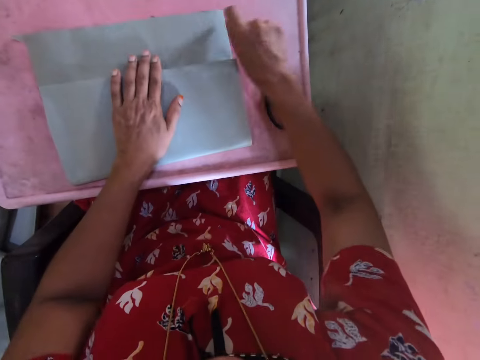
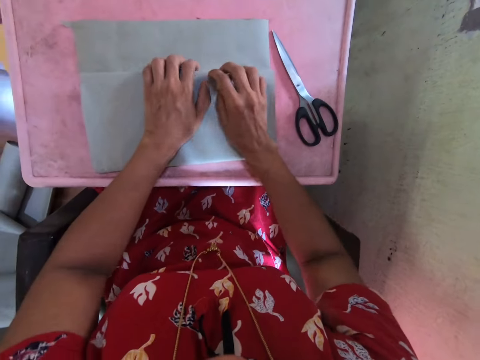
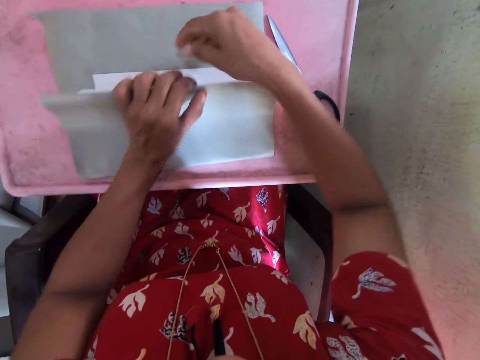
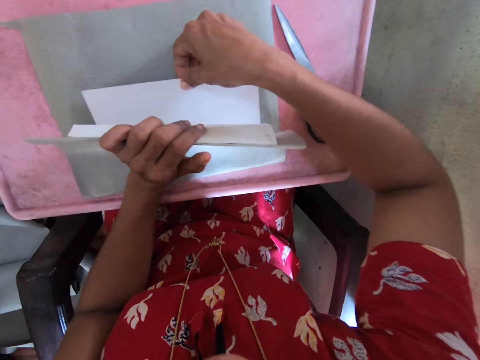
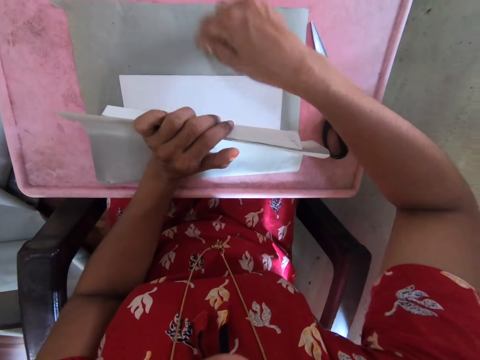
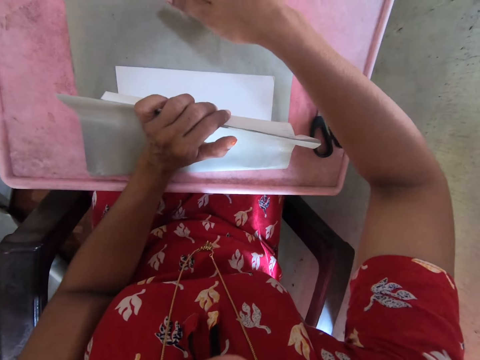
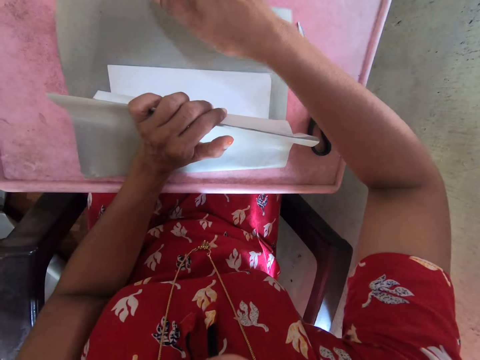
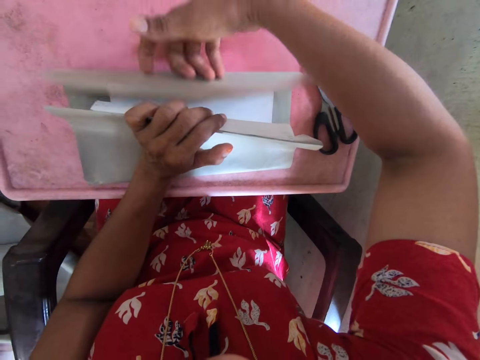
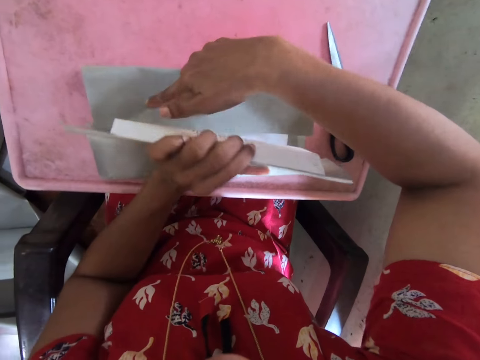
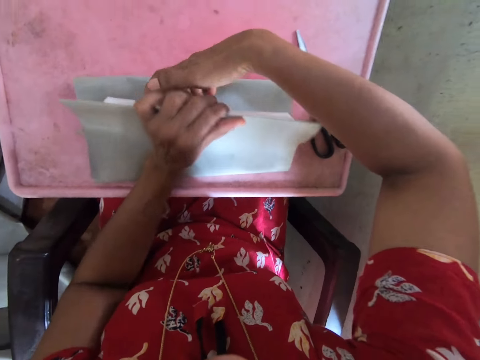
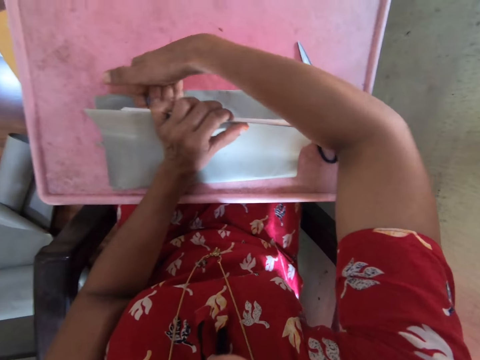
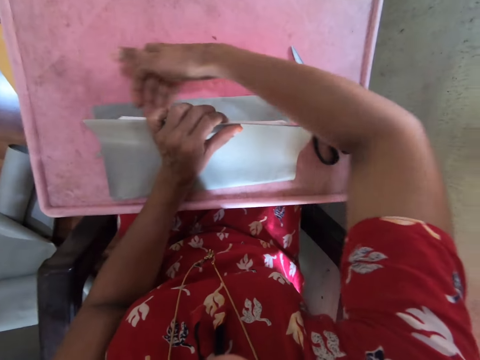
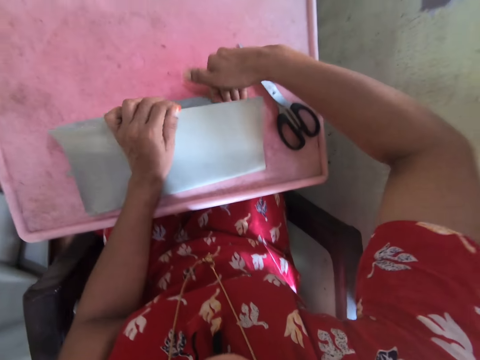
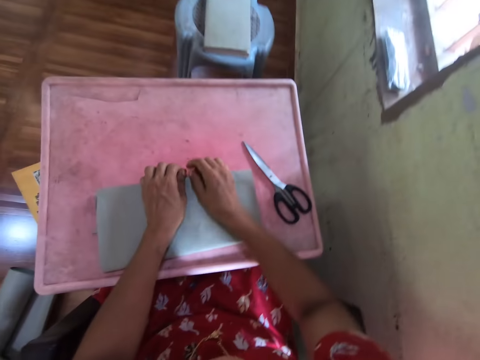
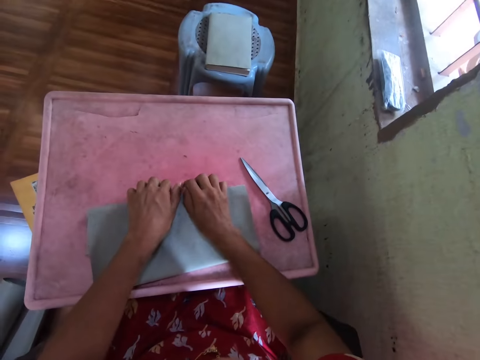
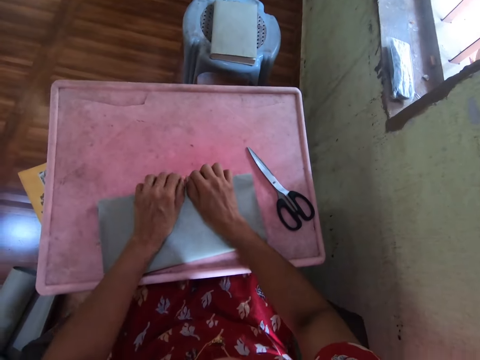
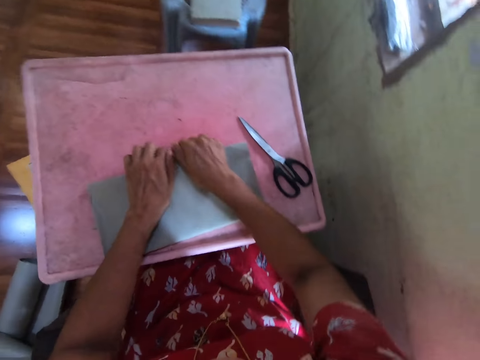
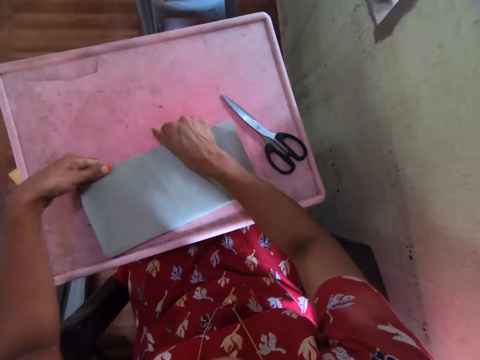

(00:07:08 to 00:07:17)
The camera wearer folds a paper. They close a book.

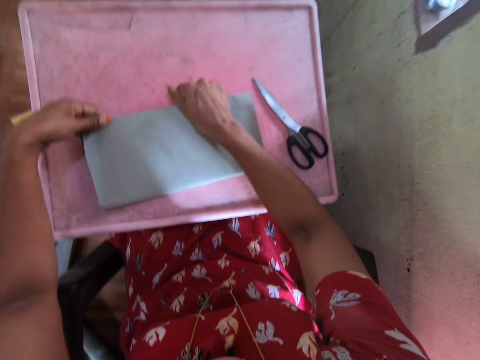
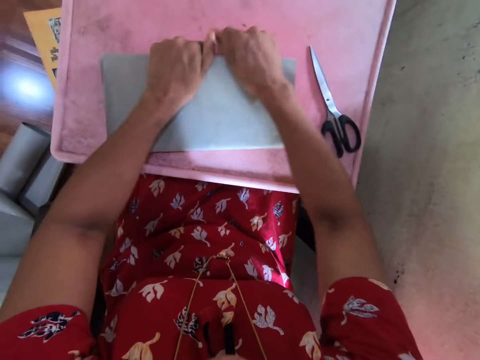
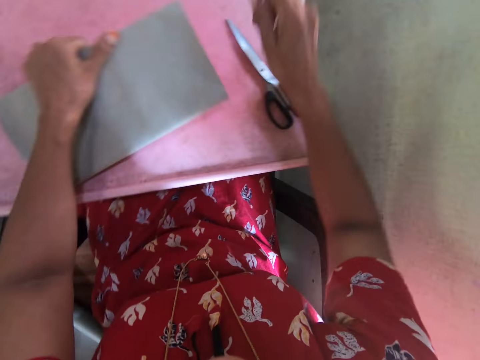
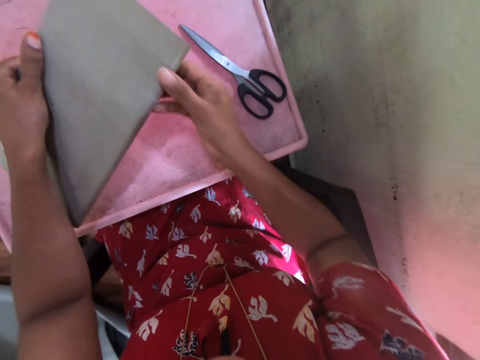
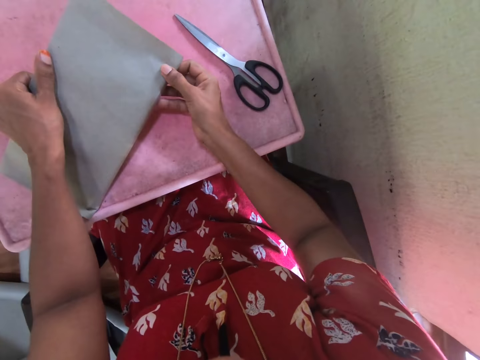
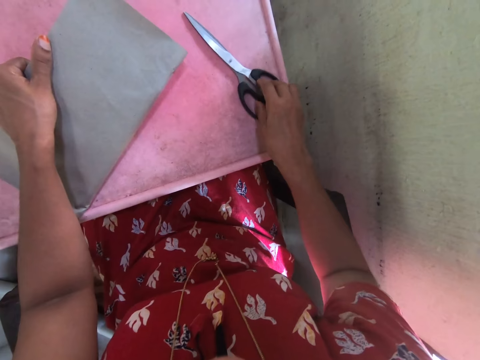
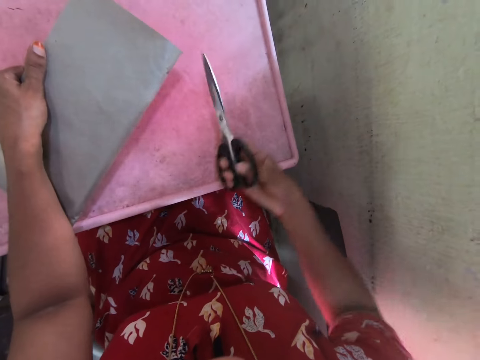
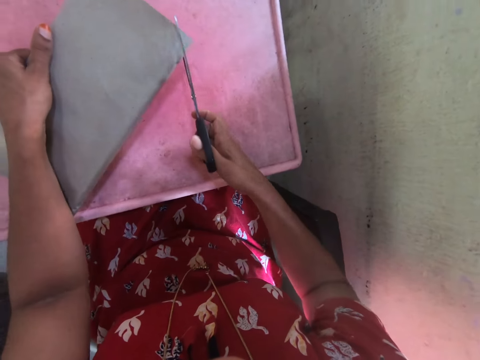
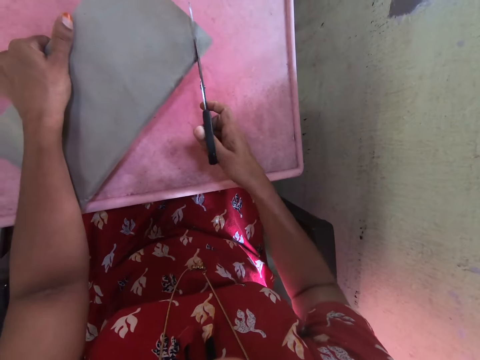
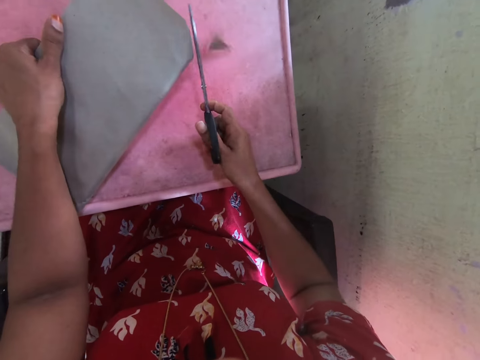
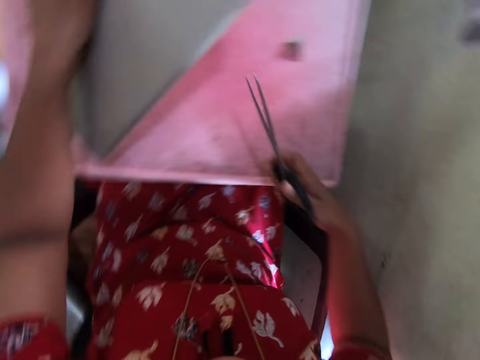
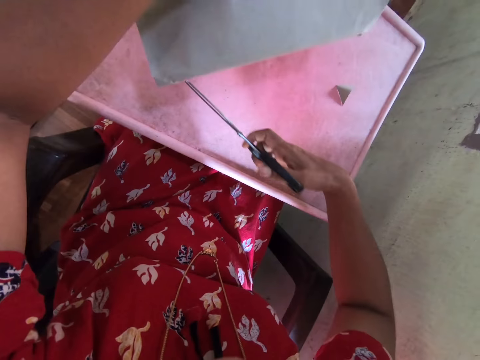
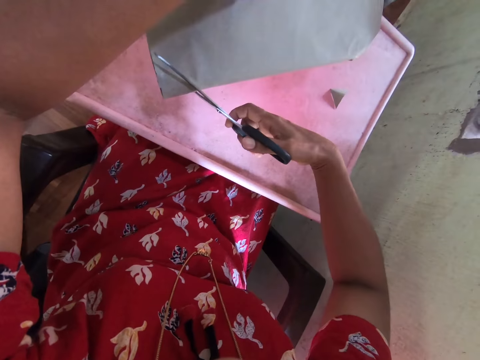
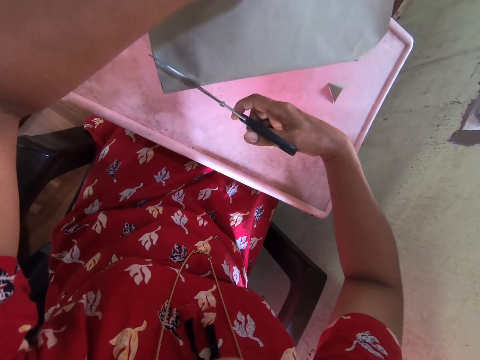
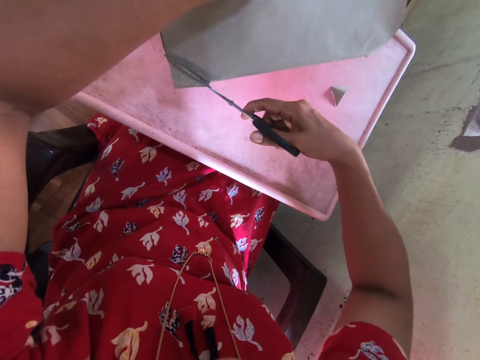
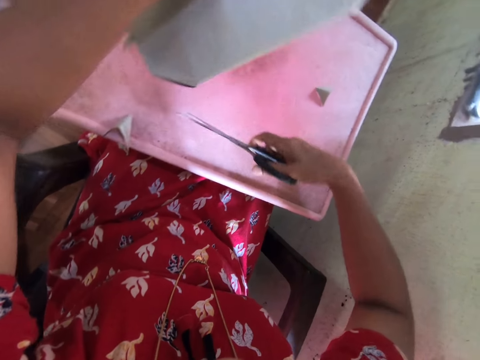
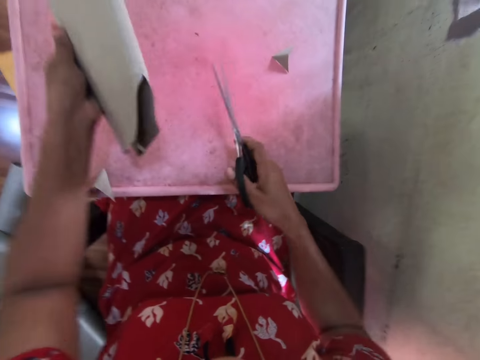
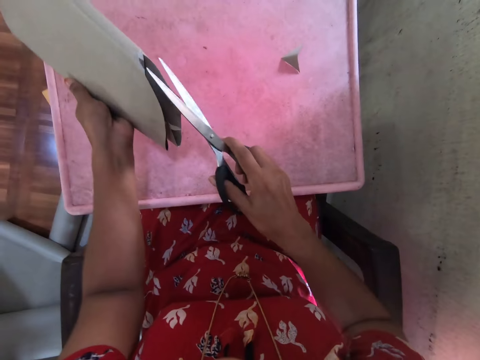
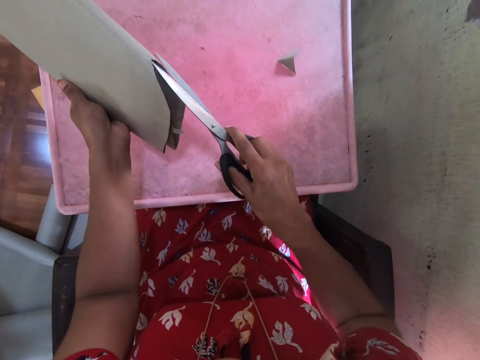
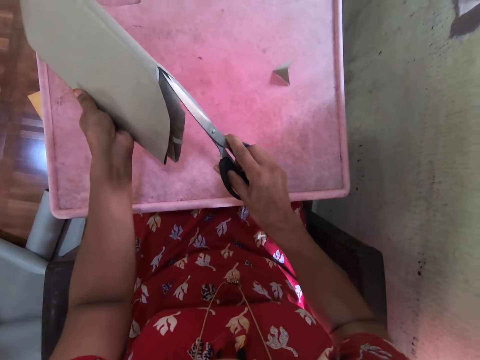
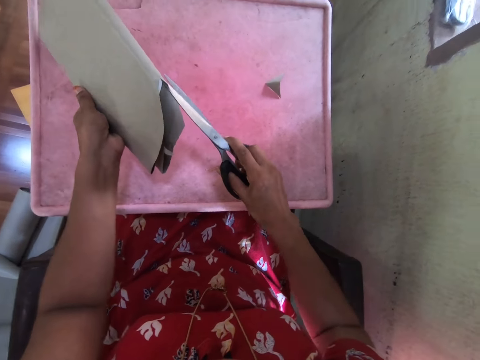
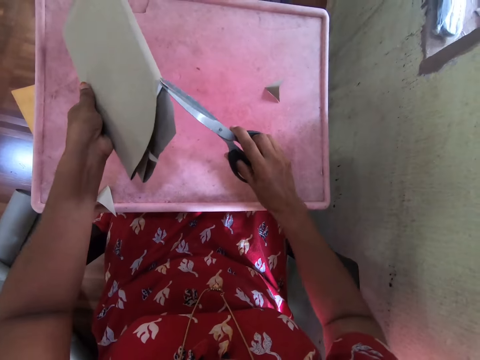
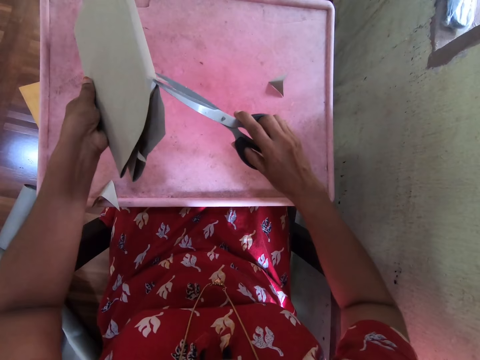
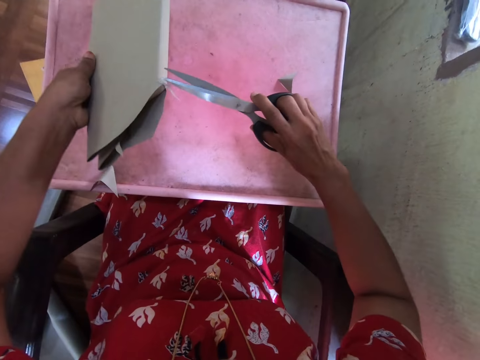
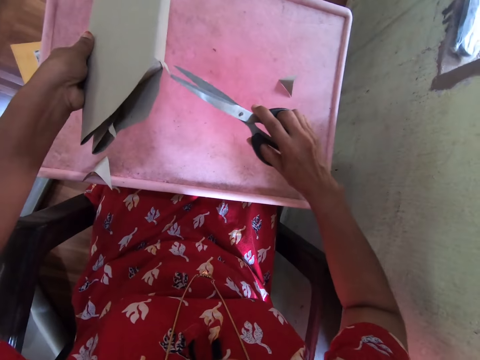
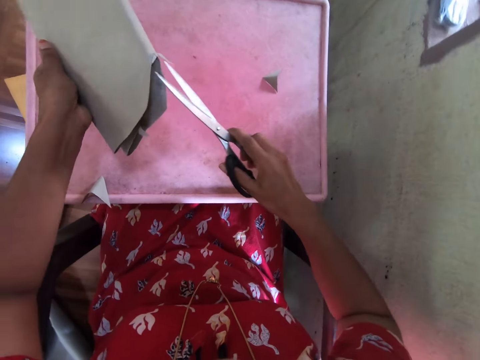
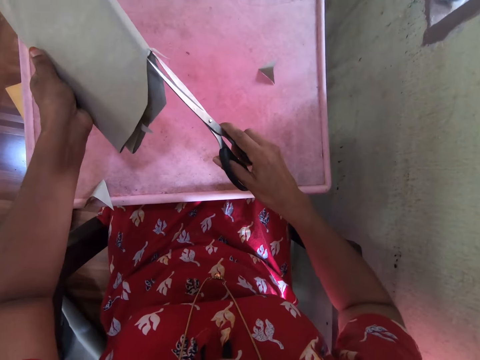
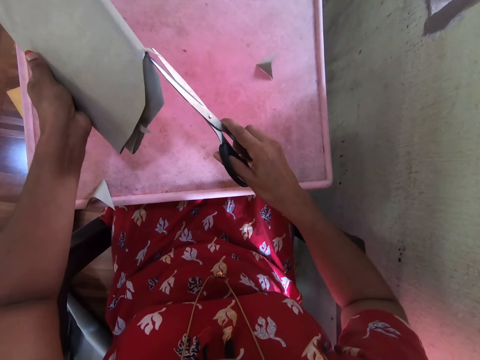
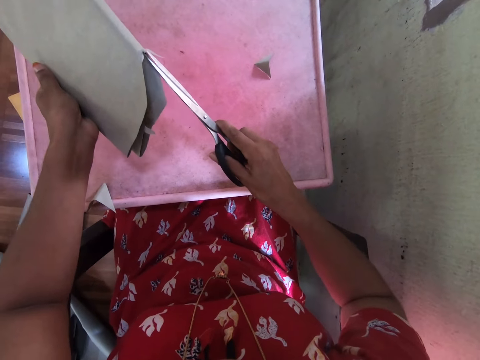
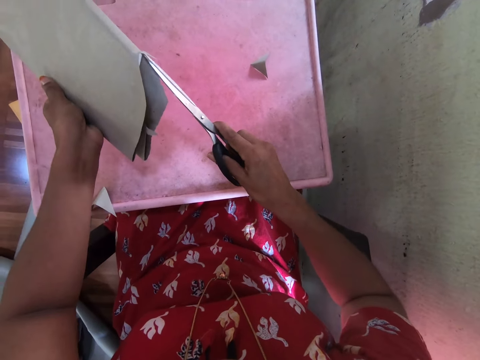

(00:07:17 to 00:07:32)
The camera wearer lifts the book from the table with her left hand. She touches the book in her left hand with her right hand. She picks the pair of scissors from the table with her right hand. She cuts the cardboard paper in her left hand with the pair of scissors in her right hand. She turns the book. She cuts the paper.

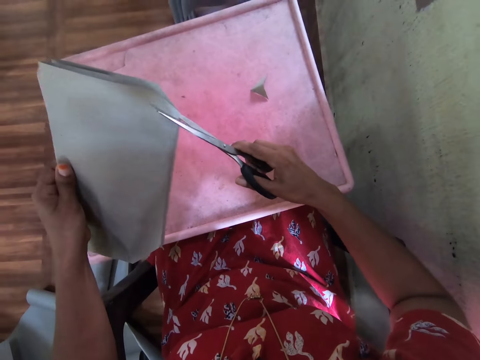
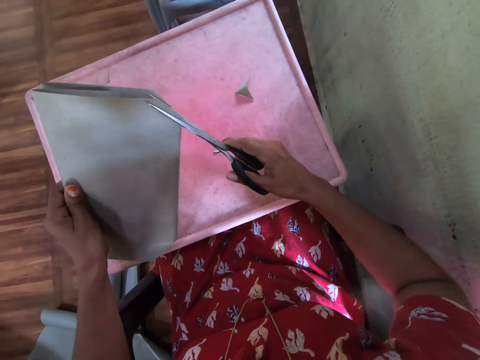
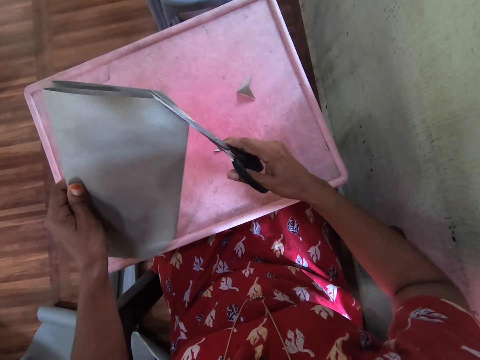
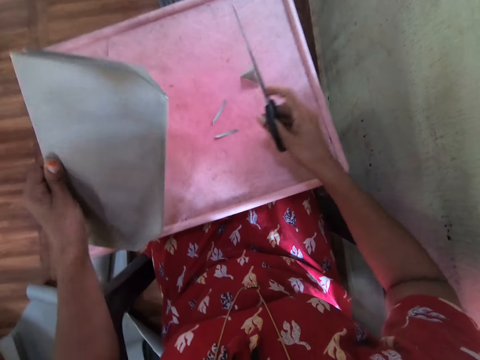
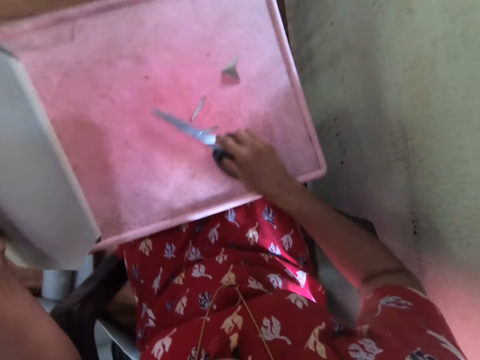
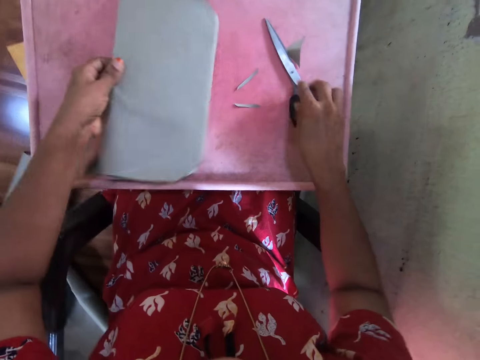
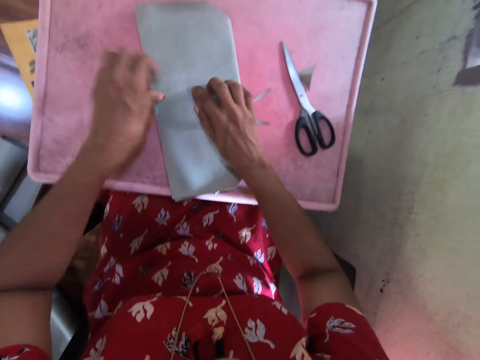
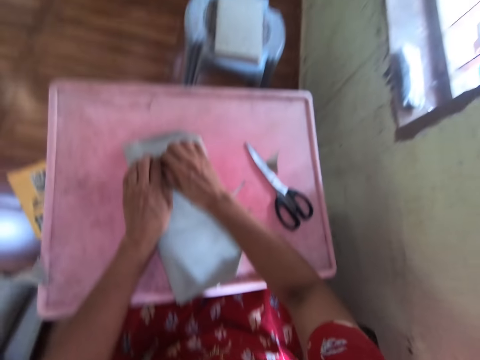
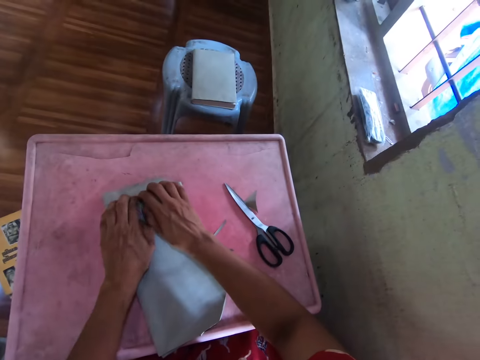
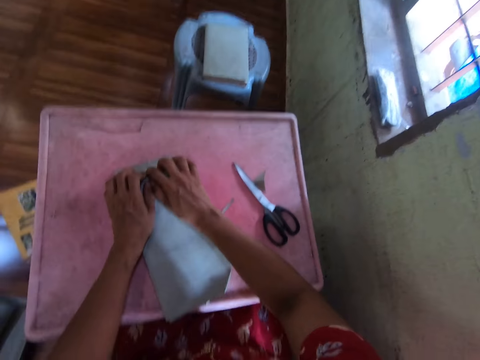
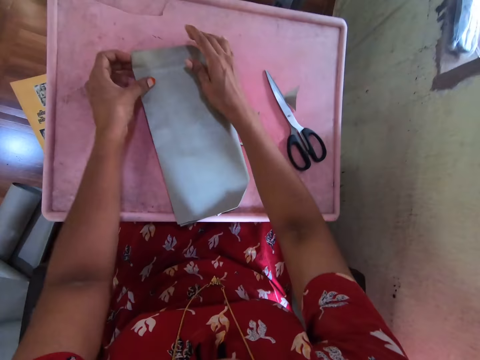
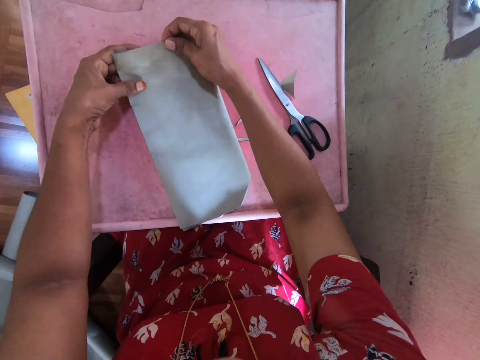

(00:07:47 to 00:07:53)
The camera wearer drops the pair of scissors on the table with her right hand. She drops the book on the table with her left hand. She touches the book on the table with both hands. She wraps the book on the table with the cardboard paper in both hands.
